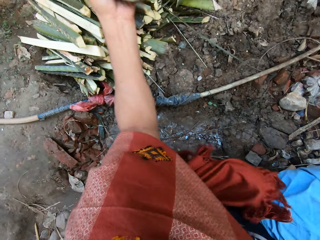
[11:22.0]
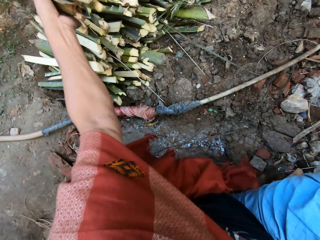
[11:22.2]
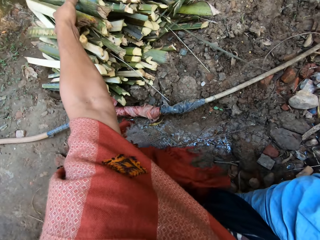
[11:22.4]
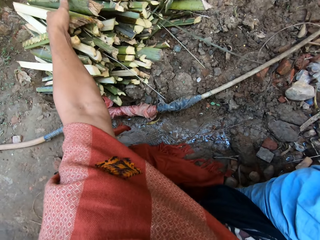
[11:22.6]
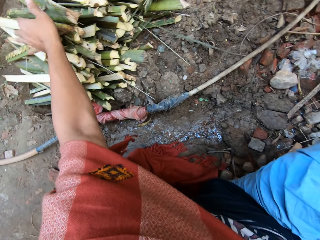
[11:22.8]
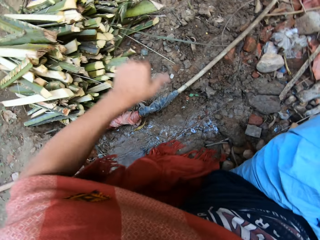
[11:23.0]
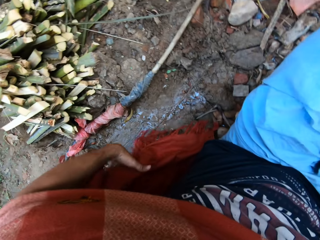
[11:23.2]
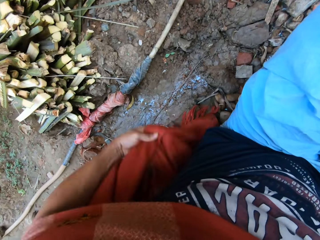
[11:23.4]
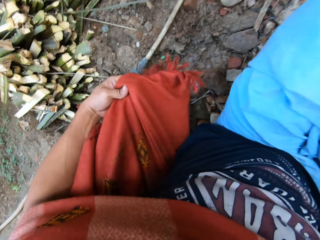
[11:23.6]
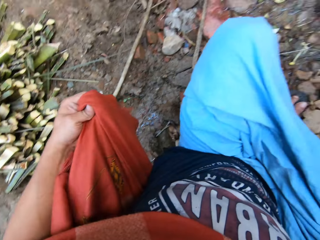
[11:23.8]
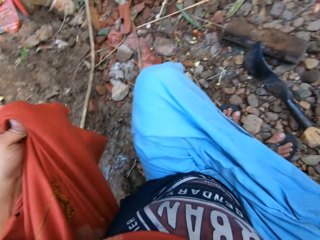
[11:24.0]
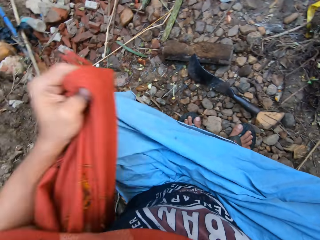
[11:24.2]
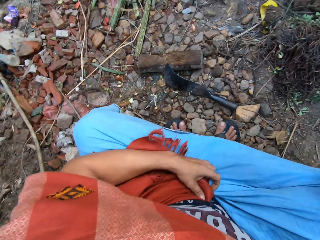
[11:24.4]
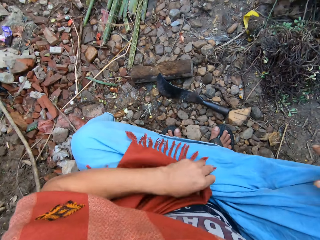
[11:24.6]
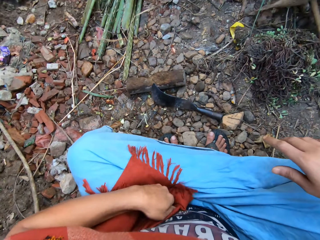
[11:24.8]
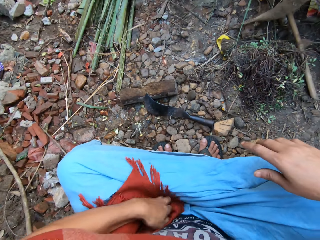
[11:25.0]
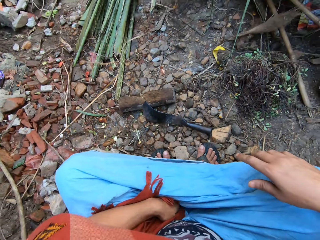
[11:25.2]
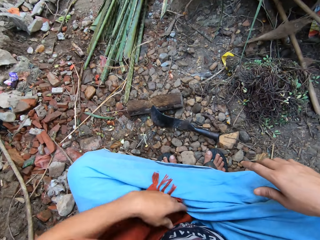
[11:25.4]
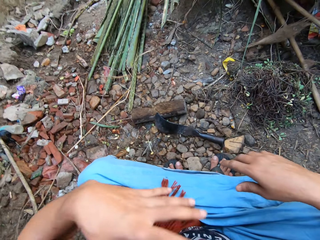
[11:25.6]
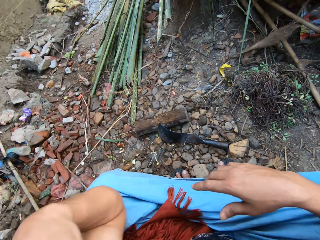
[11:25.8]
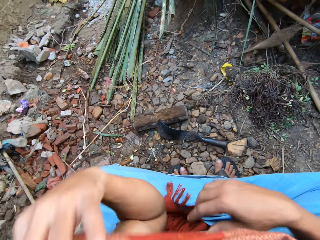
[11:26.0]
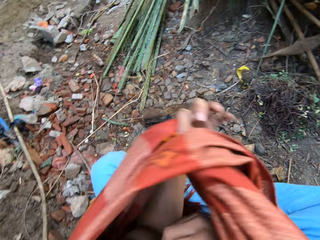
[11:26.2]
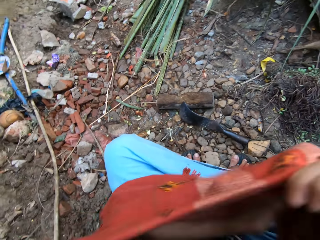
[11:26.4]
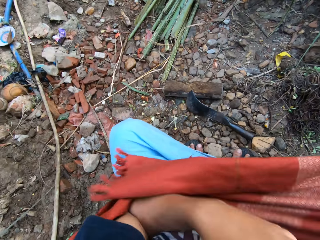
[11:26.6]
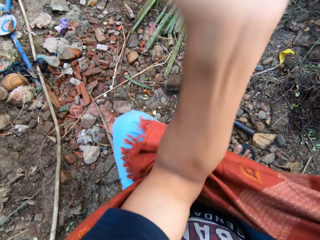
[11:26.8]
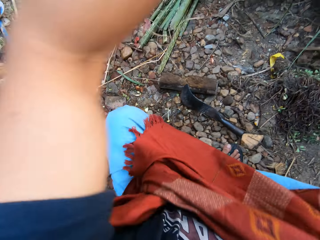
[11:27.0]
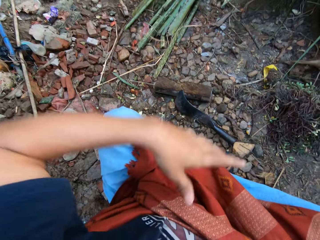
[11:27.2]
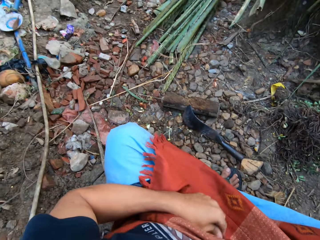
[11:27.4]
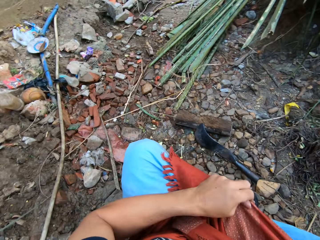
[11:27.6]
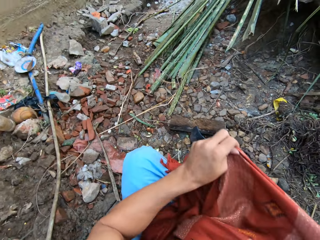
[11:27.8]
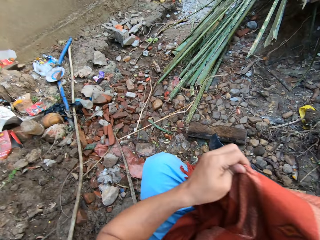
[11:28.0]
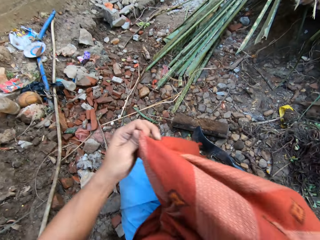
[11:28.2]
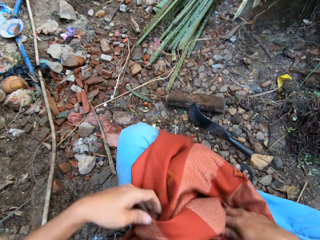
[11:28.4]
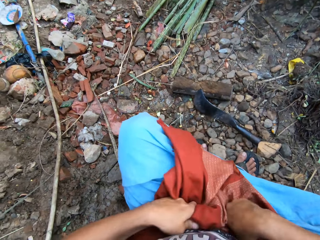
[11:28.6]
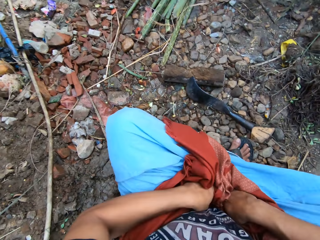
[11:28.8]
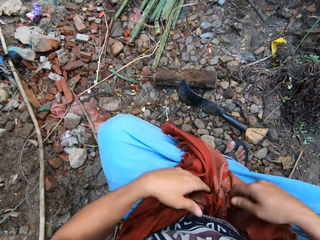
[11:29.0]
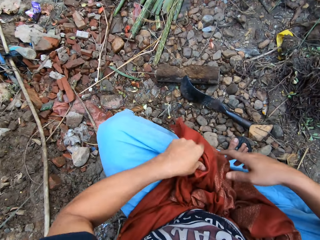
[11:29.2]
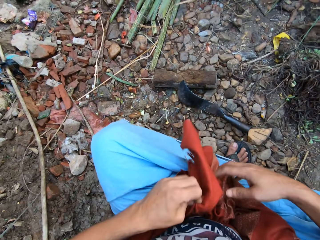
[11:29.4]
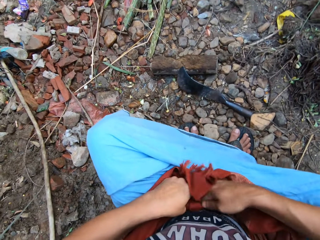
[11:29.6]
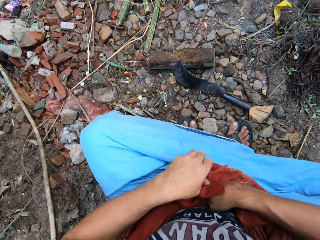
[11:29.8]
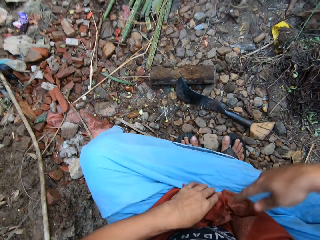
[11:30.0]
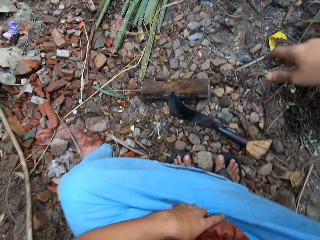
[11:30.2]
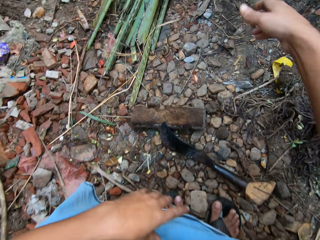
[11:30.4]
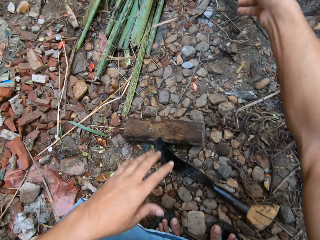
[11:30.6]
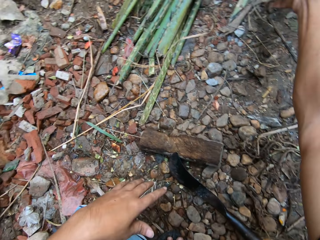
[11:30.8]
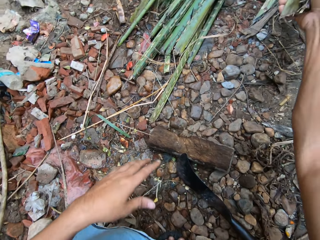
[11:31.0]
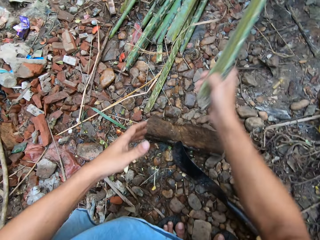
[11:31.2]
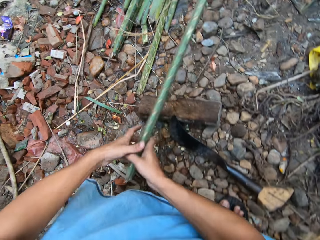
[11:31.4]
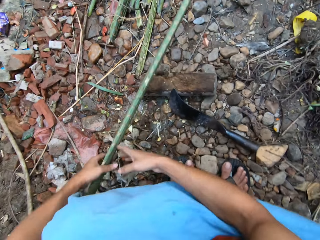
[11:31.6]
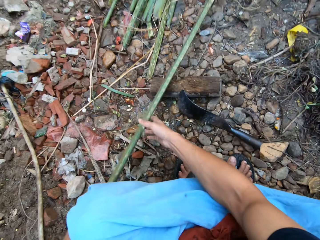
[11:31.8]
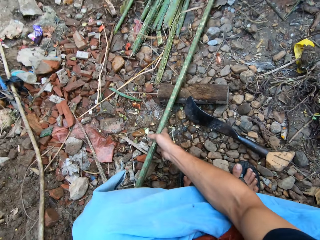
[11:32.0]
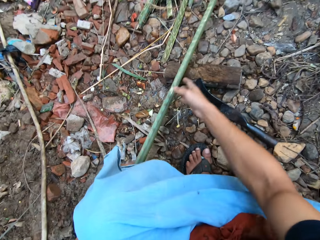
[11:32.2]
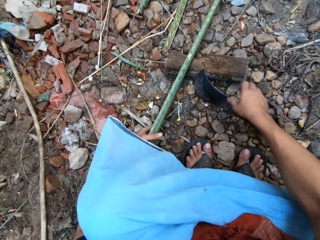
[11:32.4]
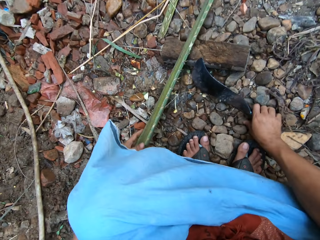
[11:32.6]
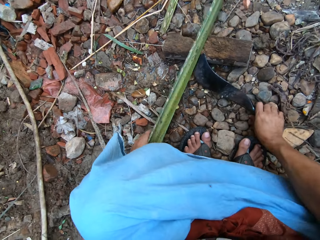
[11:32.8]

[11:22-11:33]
The camera wearer adjusts his scarf with both hands. He picks up another long bamboo rod from the bunch of bamboo rods with his right hand.

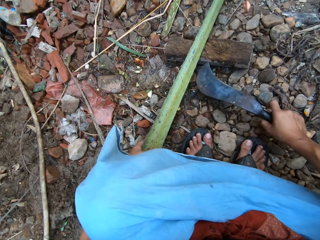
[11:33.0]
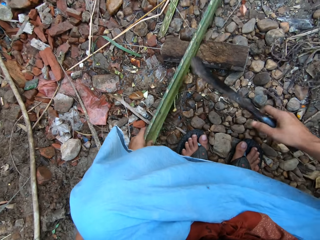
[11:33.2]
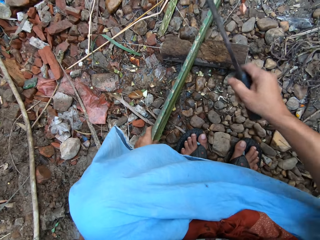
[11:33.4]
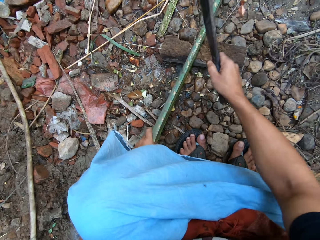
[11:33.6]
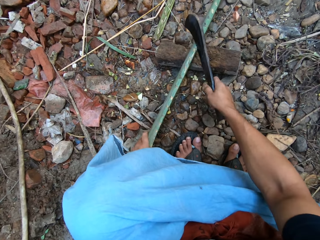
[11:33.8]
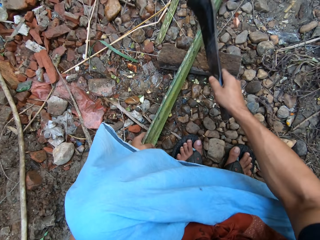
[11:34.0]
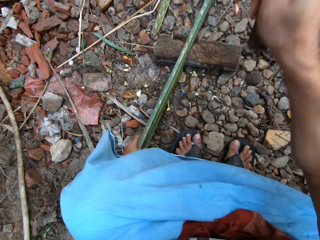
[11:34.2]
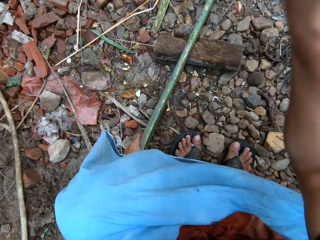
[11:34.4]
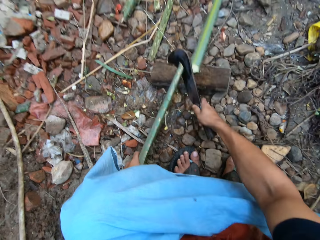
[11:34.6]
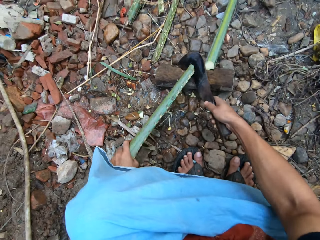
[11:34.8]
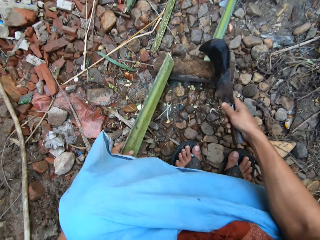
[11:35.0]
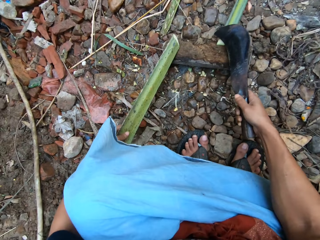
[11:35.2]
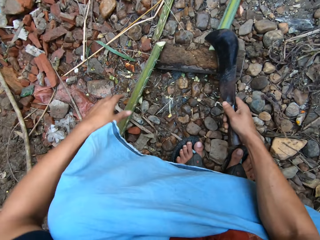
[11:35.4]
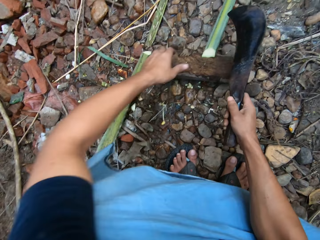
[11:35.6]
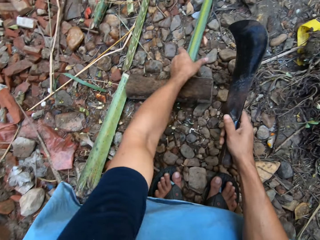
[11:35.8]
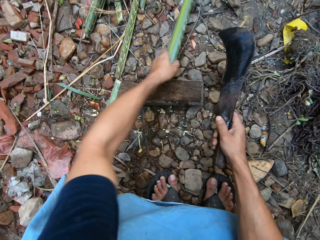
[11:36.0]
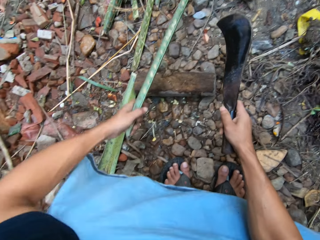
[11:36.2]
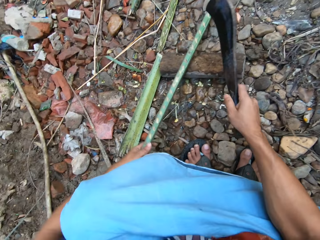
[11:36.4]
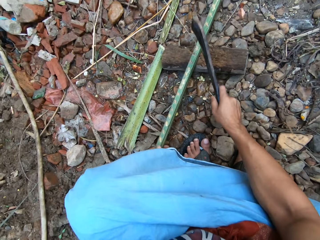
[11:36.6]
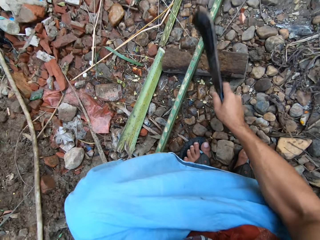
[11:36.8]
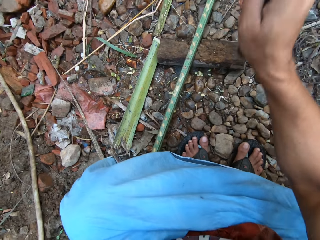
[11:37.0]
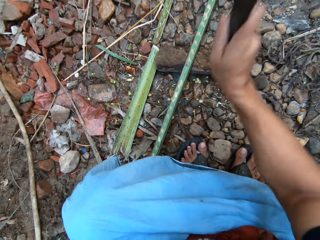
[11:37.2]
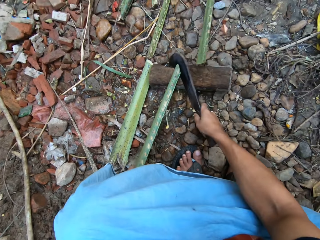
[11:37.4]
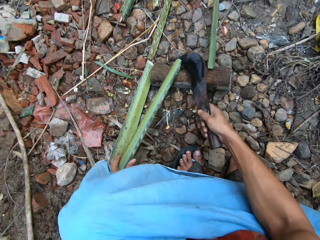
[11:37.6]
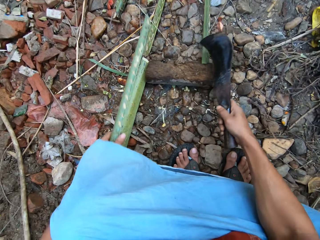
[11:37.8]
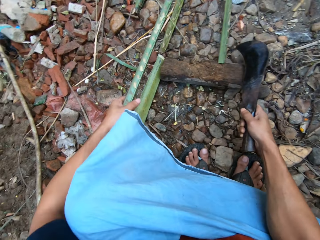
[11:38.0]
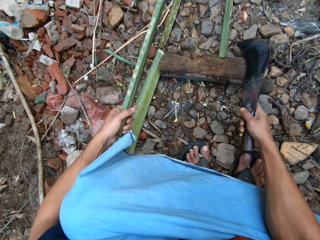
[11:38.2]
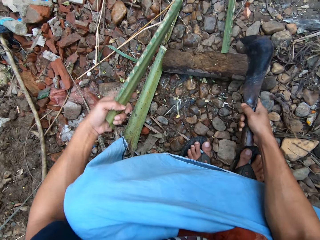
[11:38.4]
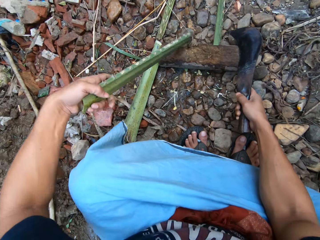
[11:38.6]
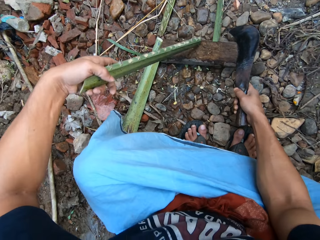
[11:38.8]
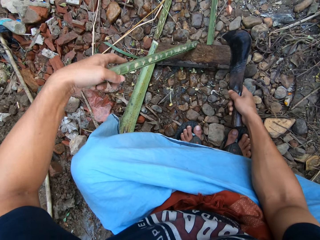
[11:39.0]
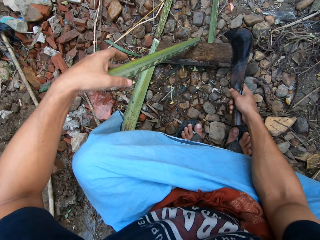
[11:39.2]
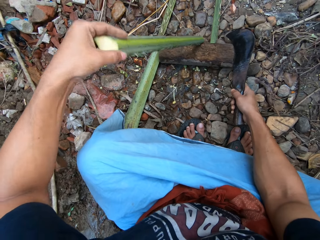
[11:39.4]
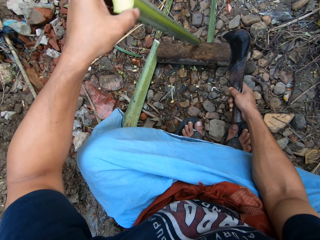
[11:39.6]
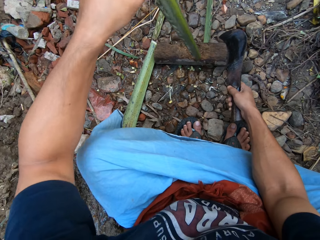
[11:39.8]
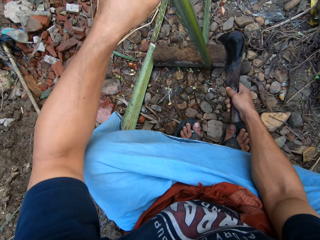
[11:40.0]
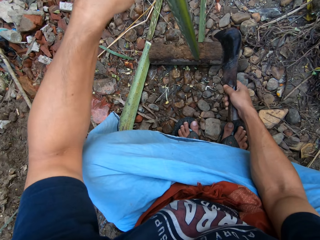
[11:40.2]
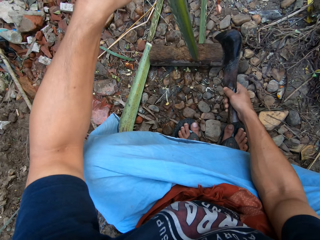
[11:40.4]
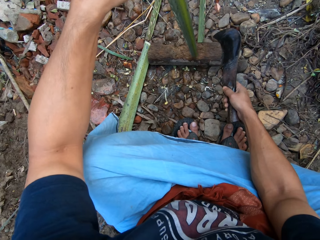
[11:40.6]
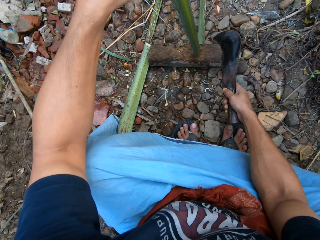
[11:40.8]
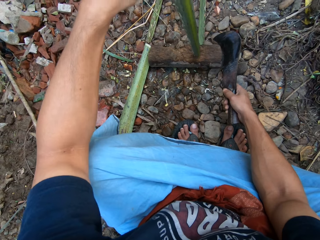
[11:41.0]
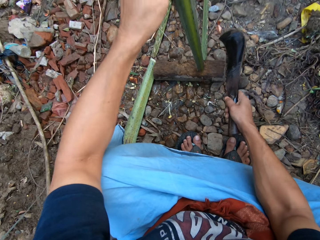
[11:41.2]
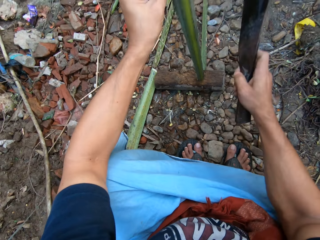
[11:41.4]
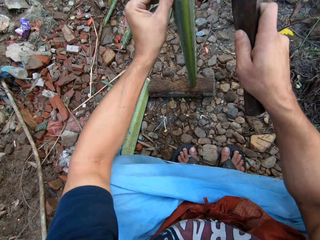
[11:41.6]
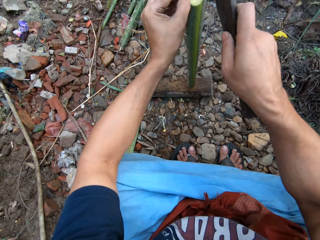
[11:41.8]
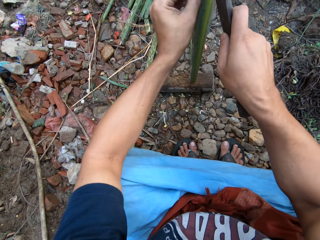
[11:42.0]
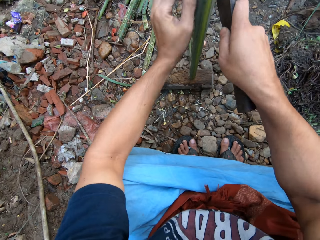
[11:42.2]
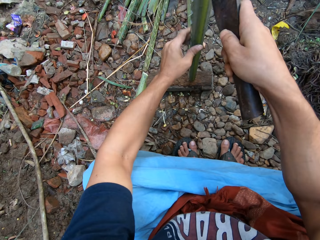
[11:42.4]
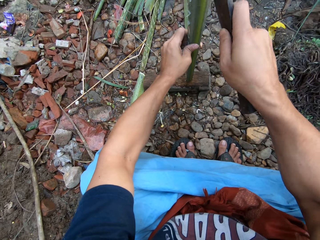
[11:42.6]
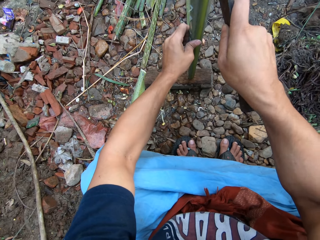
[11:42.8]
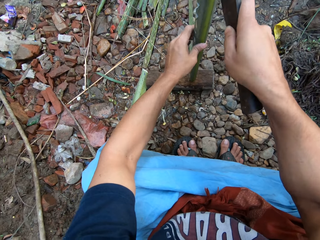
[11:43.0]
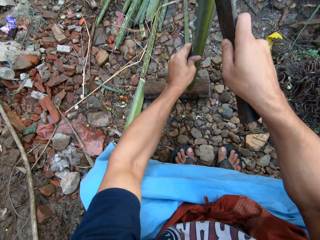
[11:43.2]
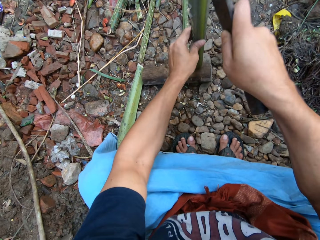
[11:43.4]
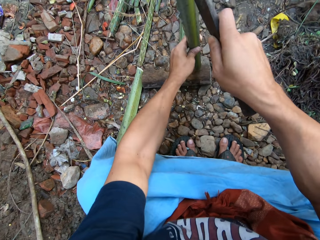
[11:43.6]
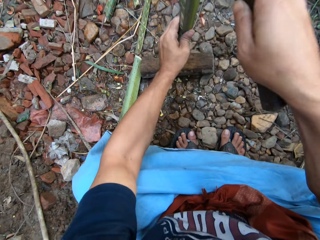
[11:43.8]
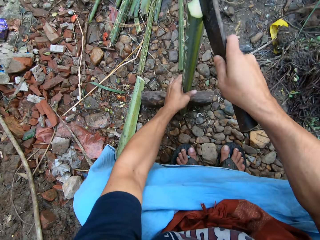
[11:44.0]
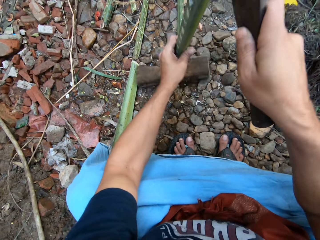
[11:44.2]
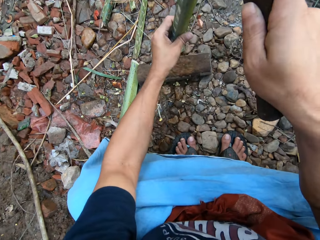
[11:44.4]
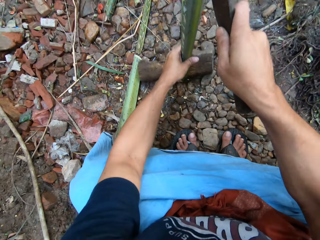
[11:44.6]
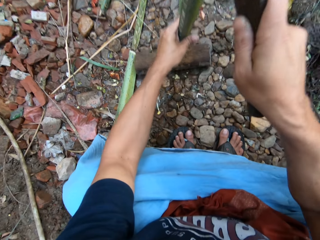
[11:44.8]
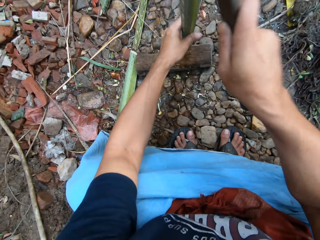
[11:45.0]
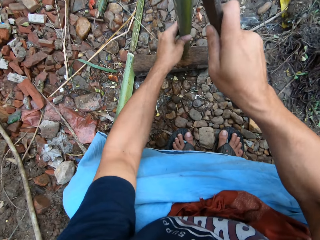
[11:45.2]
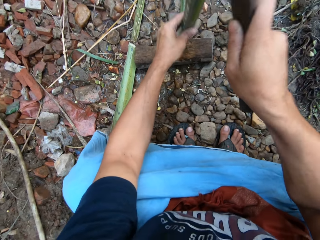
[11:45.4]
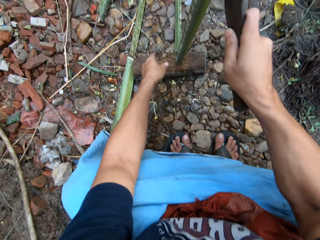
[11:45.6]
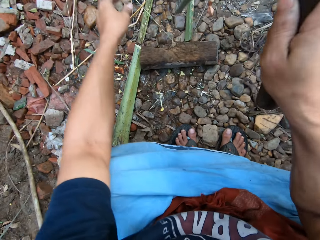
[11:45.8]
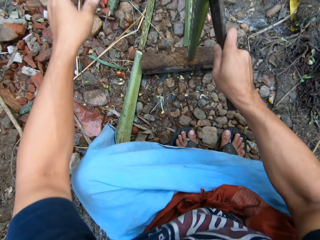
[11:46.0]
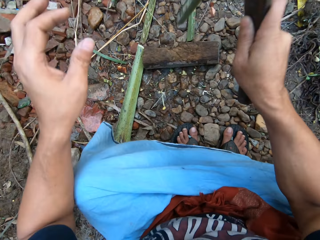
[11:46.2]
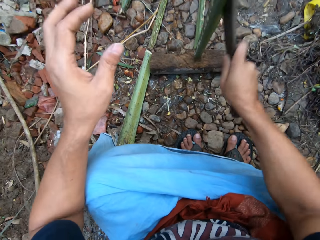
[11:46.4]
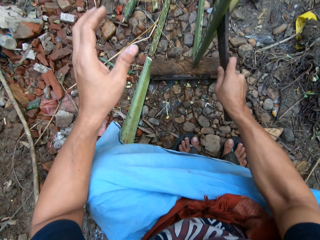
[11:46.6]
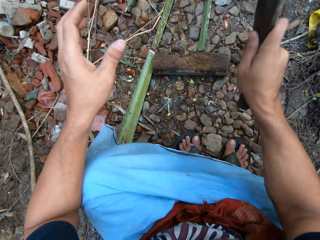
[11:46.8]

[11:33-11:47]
The camera wearer takes the machete or pruning knife. He cuts the long bamboo on the cutting block with the pruning knife in his right hand. He adjusts the long bamboo on the cutting block with his left hand. He cuts the long bamboo on the cutting block with the pruning knife in his right hand. He adjusts the short bamboo on the cutting block with his left hand. He splits the short bamboo on the cutting block with the pruning knife in his right hand.
